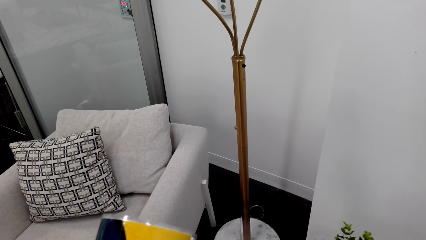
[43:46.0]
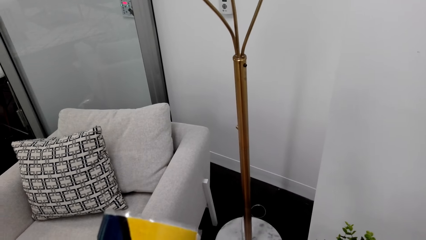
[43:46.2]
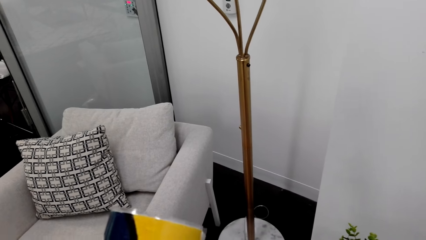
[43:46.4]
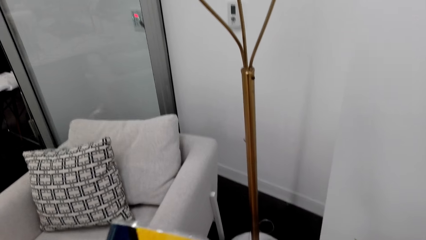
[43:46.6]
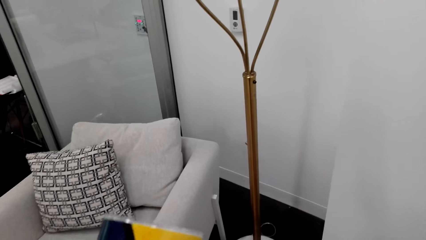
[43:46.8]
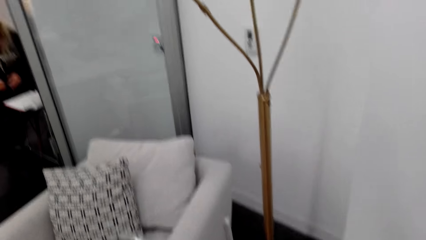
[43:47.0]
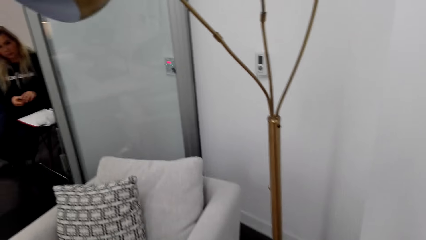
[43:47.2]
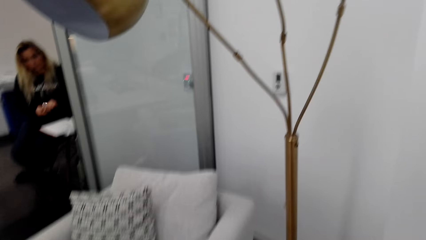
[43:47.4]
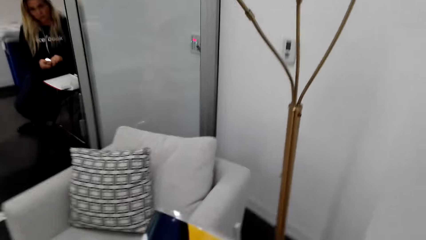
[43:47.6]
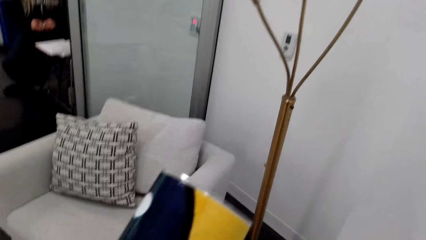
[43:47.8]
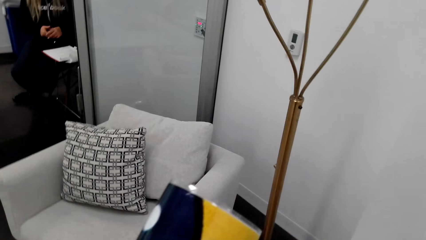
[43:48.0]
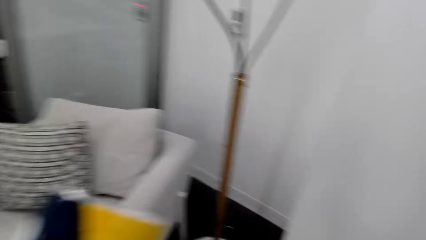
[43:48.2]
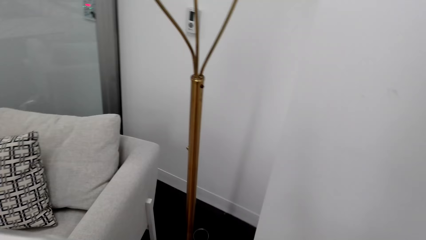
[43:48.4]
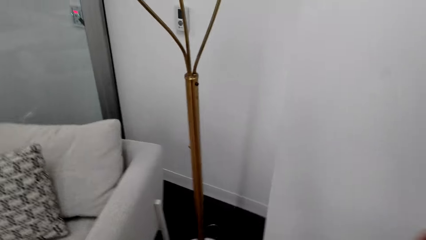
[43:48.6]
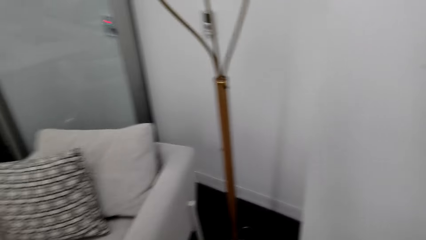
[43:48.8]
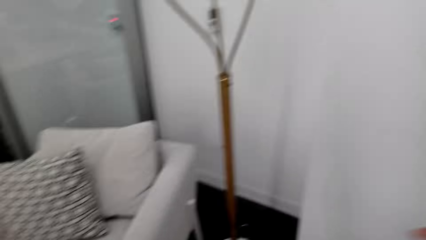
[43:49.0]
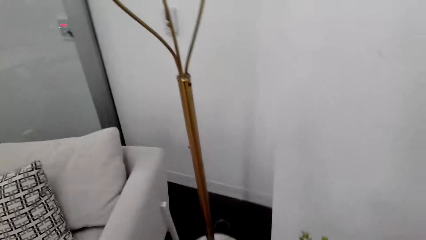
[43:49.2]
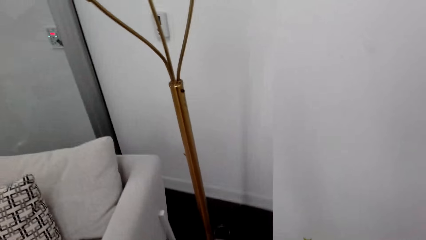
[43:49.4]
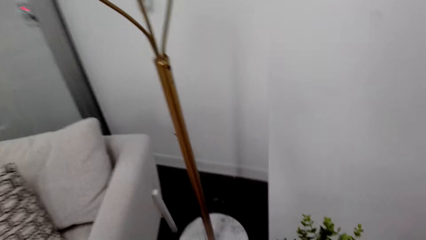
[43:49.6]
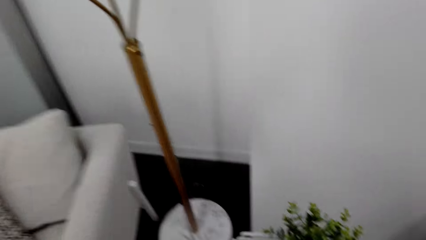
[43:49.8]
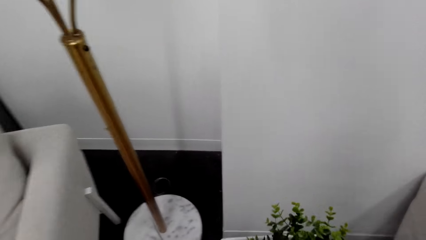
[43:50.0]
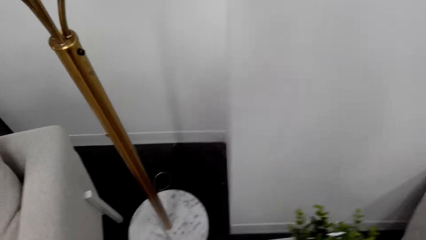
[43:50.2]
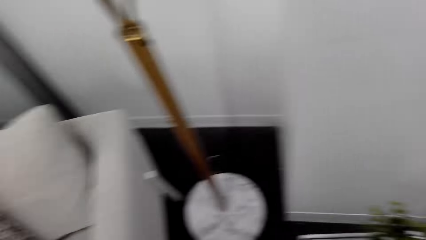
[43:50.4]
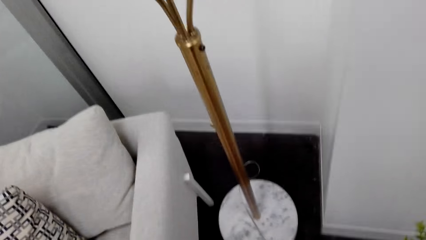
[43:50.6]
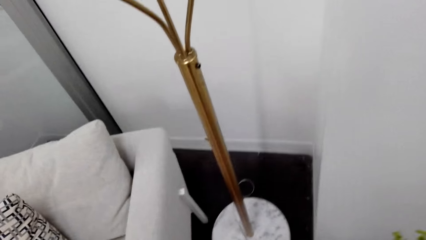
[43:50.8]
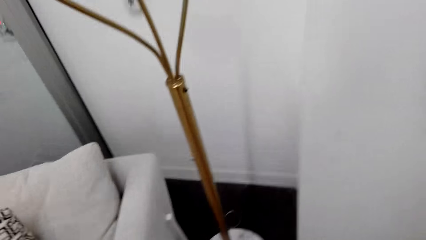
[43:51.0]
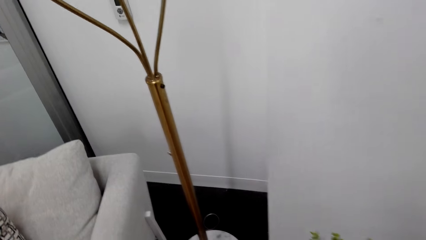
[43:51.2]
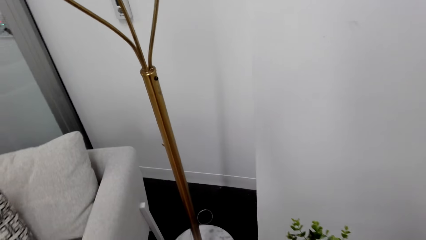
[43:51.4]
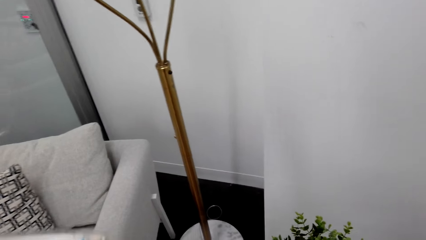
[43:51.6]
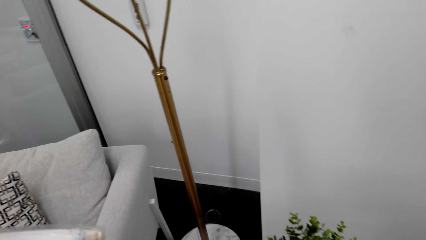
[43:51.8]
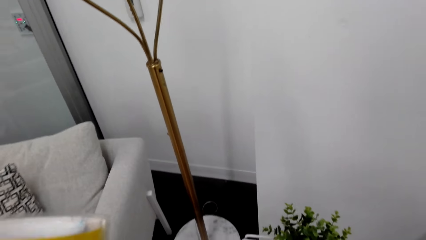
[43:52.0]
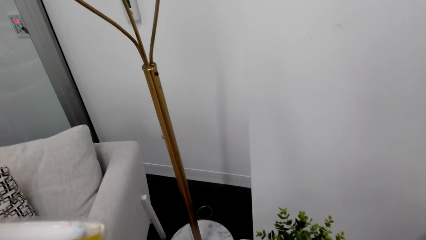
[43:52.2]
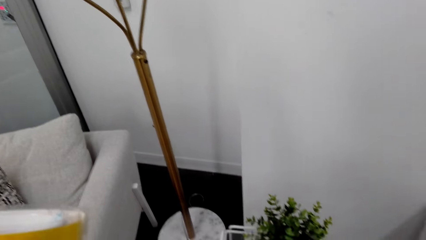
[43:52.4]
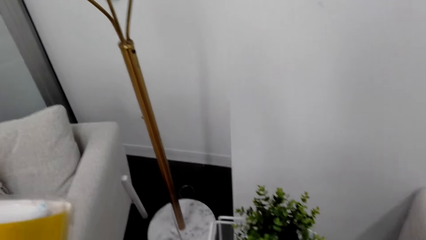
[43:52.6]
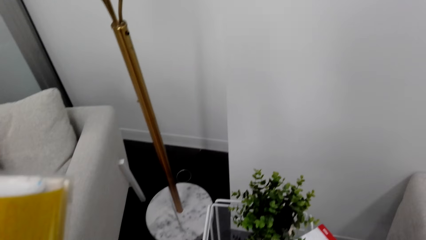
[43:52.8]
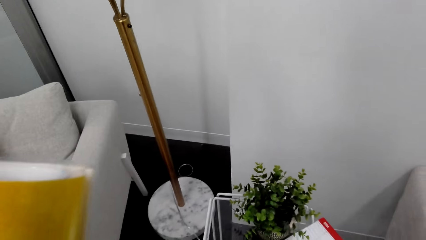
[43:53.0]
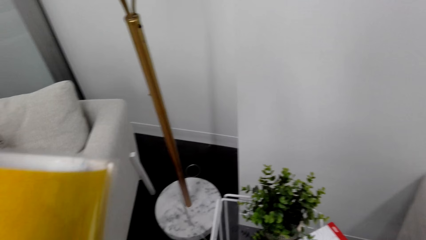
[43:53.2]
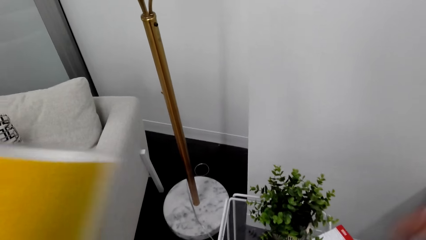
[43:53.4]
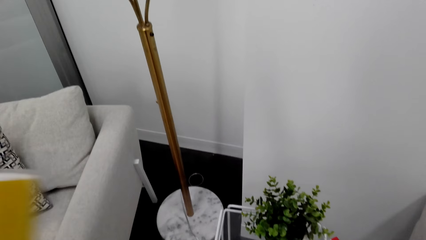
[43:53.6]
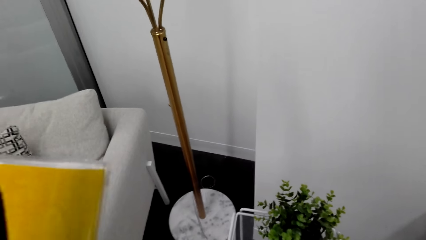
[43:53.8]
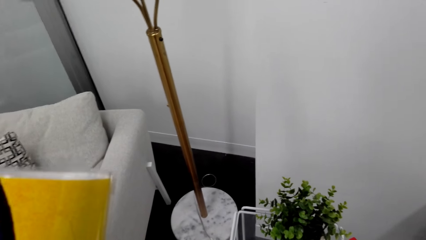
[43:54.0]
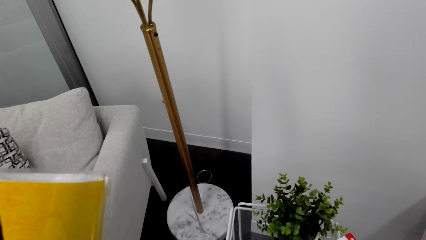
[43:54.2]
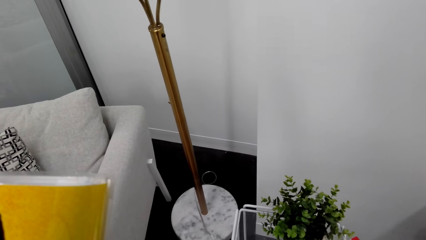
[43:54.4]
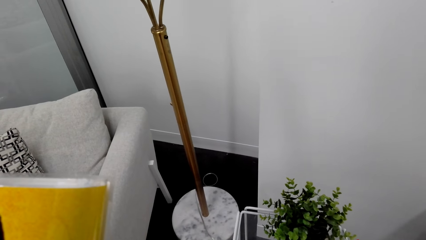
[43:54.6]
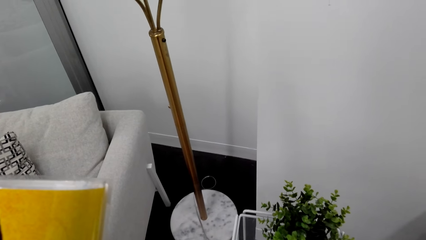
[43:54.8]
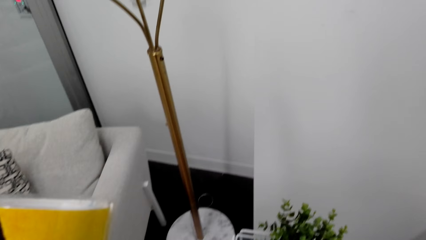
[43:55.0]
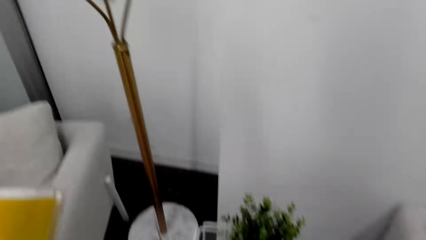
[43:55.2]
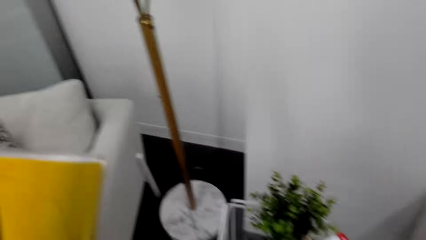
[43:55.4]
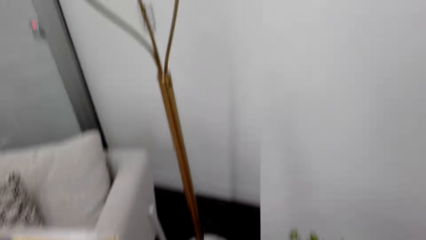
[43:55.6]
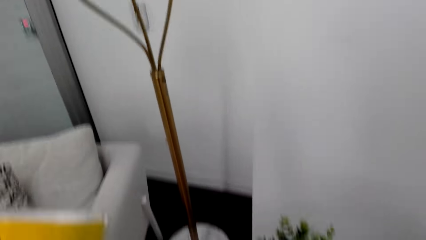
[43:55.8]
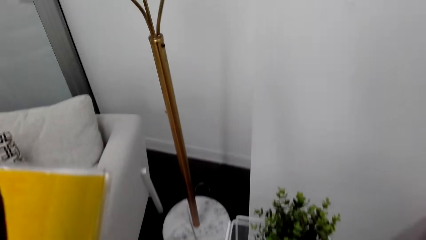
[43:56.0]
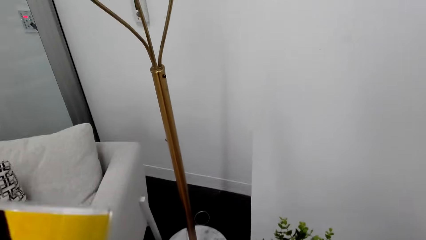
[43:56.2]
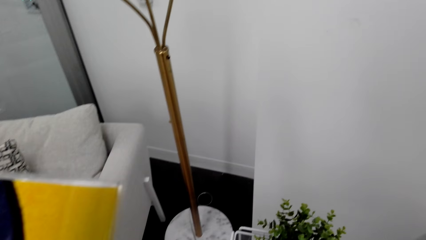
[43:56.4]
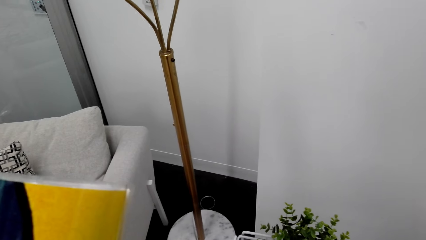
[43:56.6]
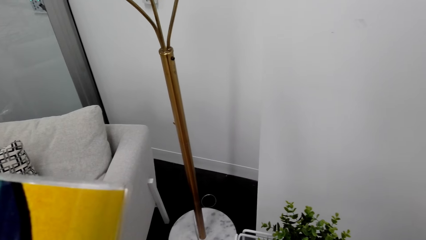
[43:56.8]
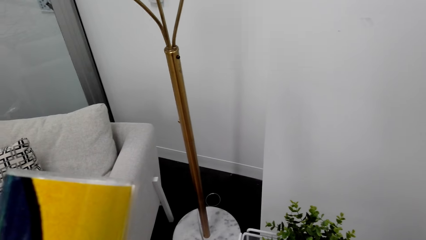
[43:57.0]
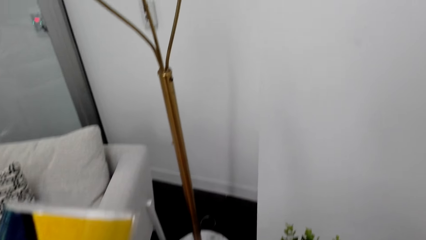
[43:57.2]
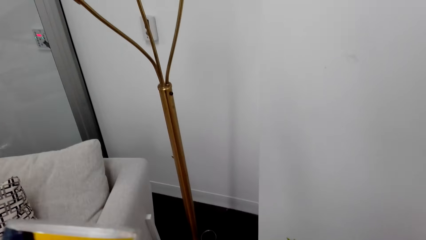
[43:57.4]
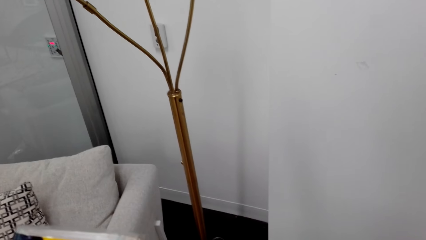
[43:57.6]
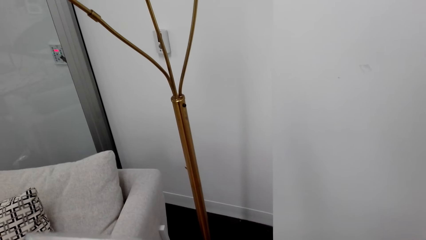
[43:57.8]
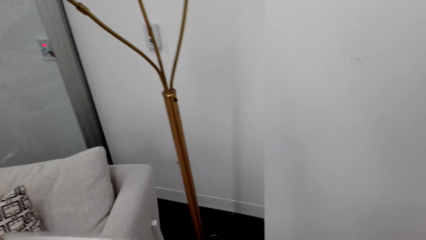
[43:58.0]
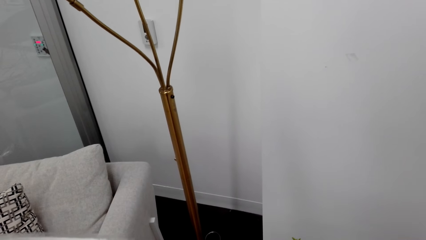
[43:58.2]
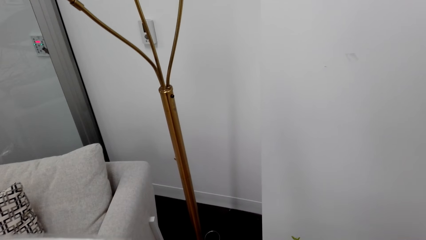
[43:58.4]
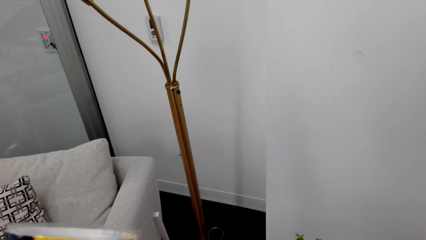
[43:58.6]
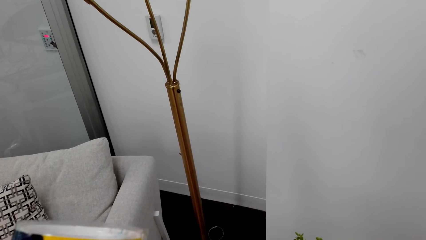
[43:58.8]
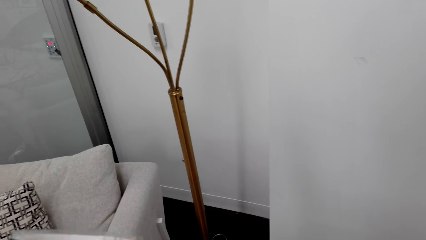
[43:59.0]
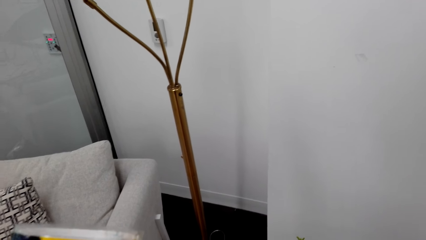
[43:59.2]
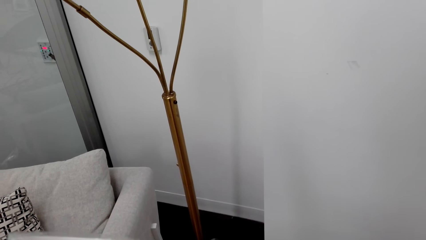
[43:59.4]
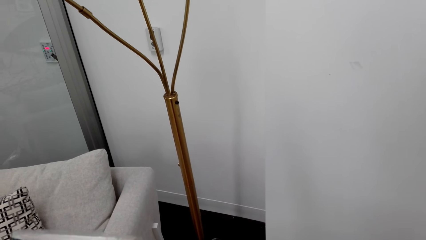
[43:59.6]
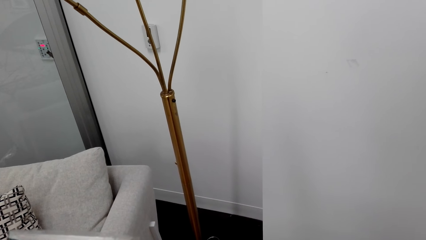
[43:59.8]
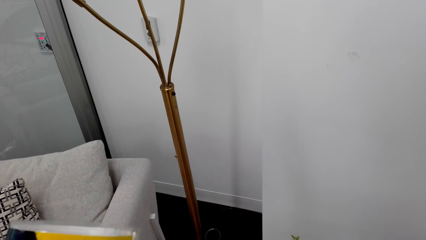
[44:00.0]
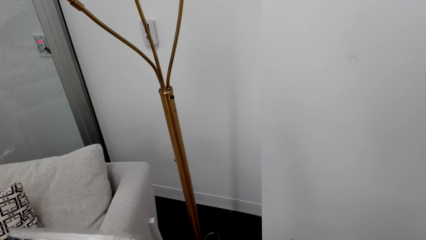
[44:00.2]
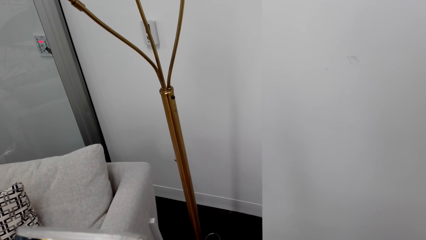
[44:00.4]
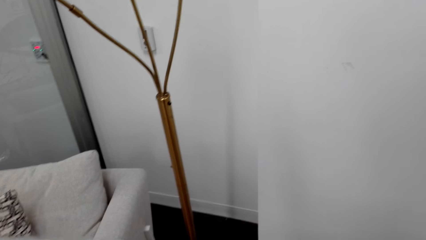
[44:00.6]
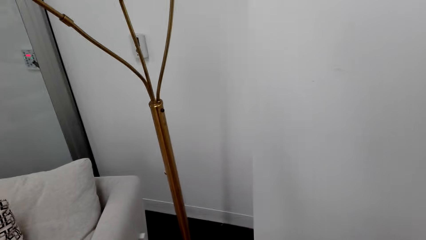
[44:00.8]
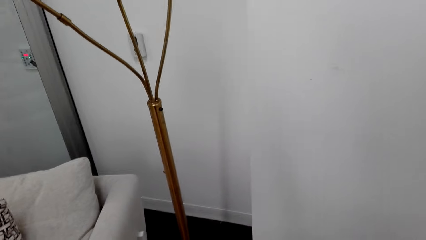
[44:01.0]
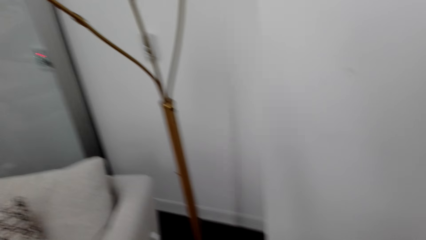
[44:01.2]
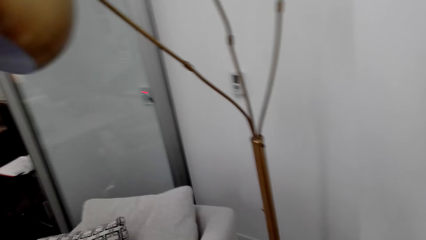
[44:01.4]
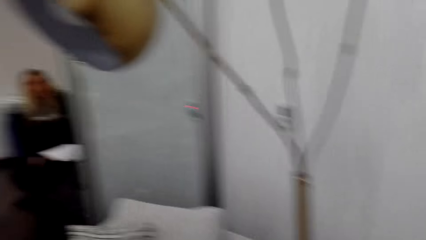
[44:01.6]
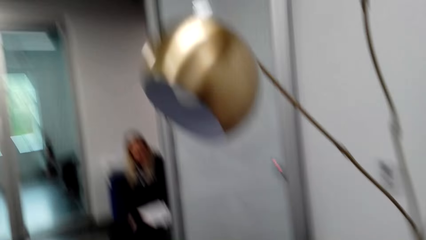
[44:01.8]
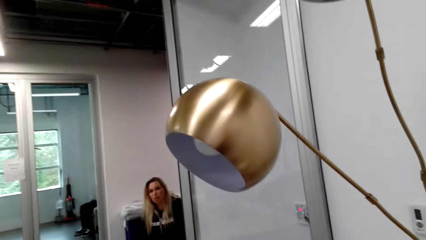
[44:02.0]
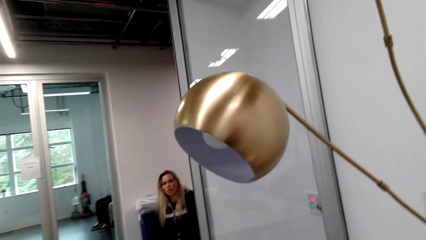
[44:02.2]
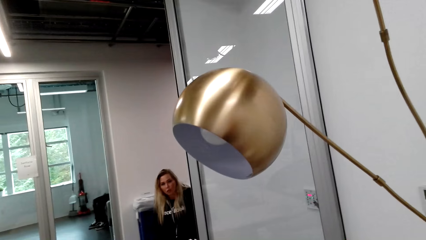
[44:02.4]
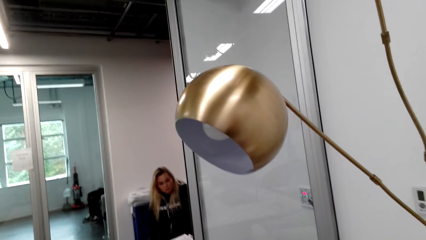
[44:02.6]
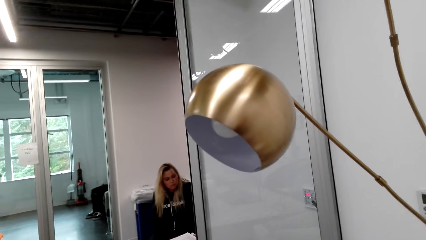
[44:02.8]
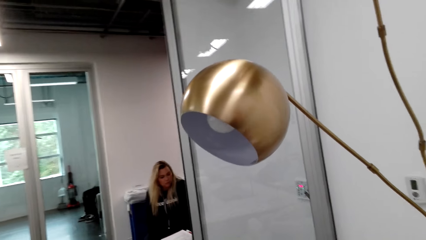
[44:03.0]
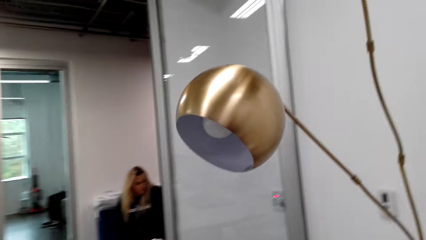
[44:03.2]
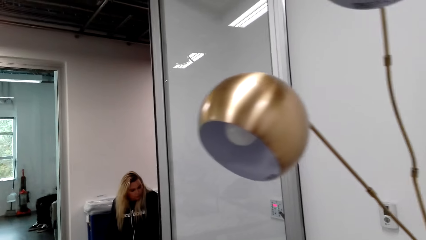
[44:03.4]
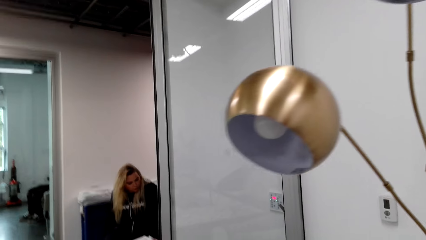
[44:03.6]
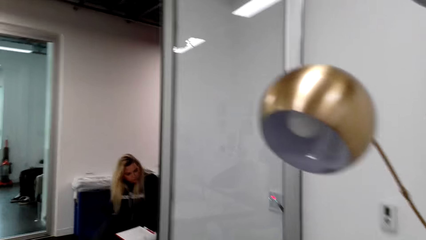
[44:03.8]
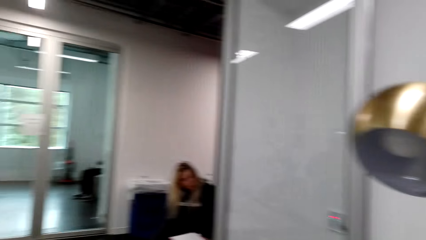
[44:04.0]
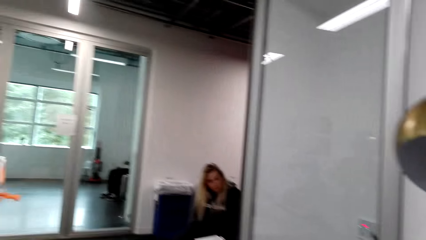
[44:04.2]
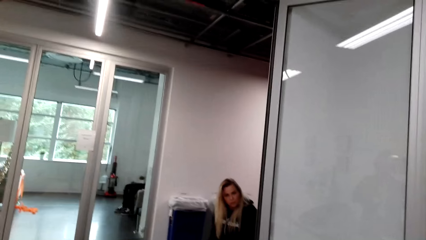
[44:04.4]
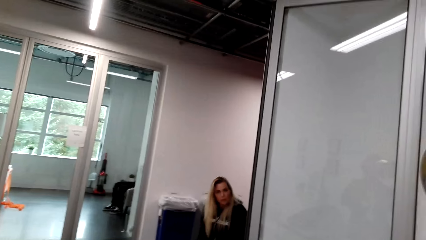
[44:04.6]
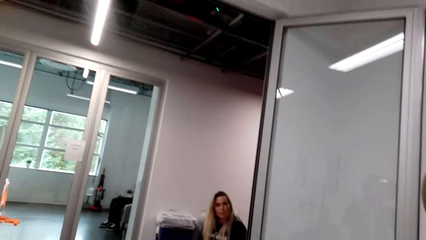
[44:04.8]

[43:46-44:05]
The camera wearer looks around.
